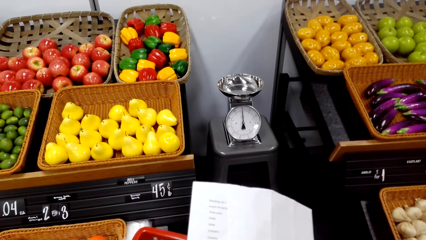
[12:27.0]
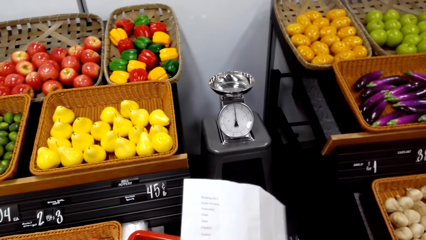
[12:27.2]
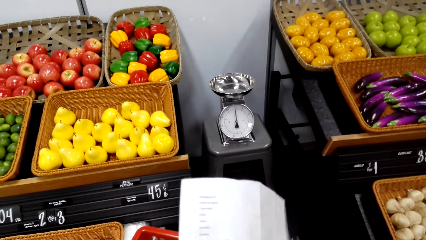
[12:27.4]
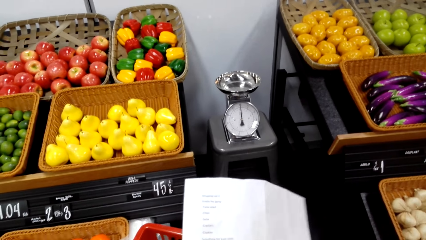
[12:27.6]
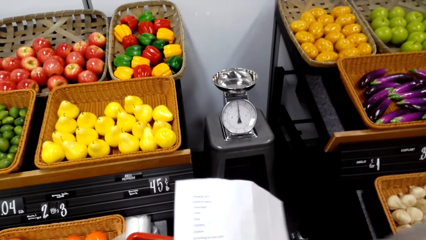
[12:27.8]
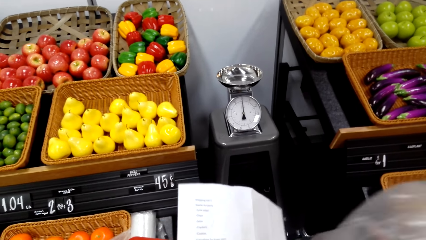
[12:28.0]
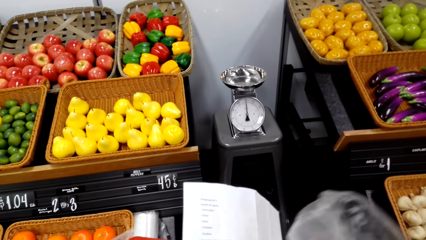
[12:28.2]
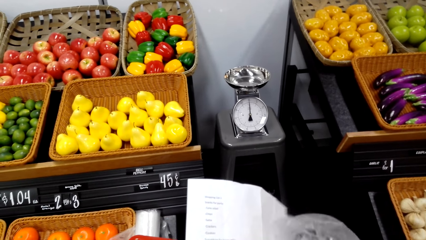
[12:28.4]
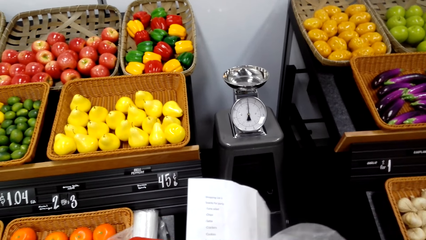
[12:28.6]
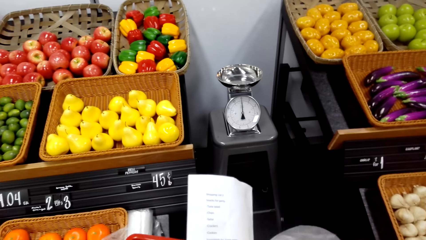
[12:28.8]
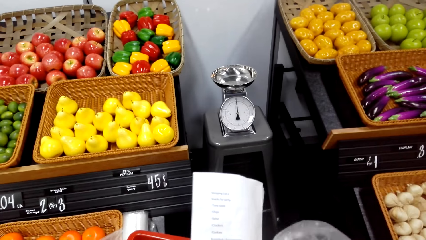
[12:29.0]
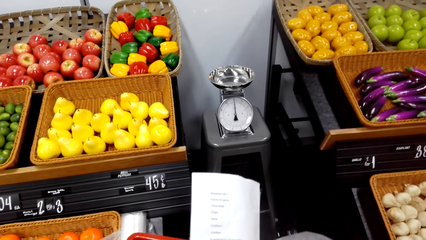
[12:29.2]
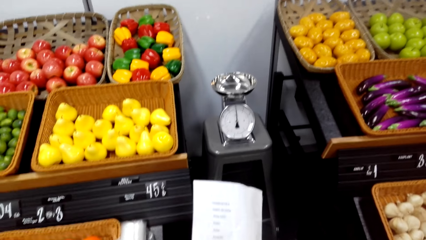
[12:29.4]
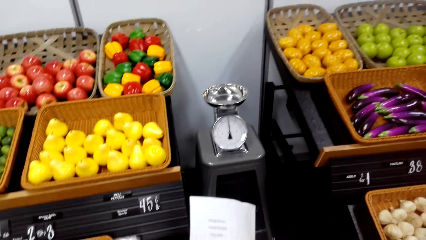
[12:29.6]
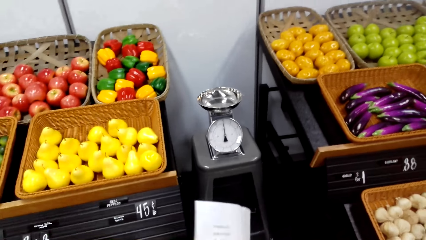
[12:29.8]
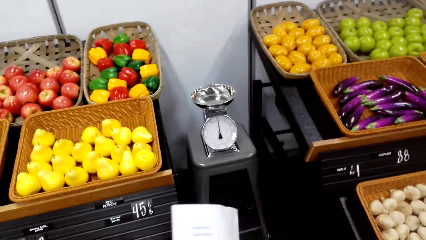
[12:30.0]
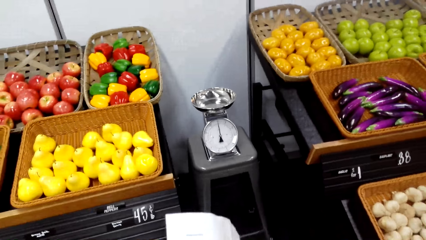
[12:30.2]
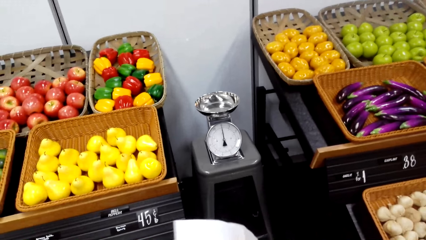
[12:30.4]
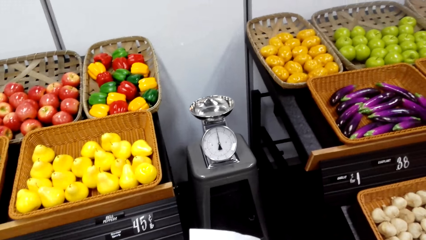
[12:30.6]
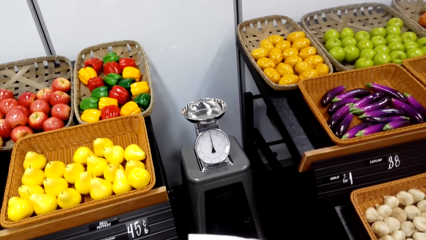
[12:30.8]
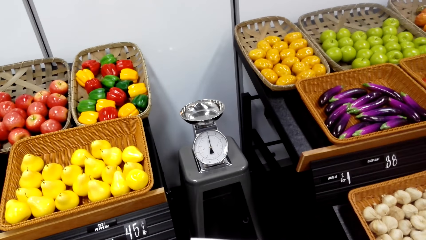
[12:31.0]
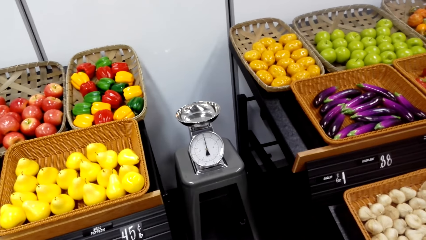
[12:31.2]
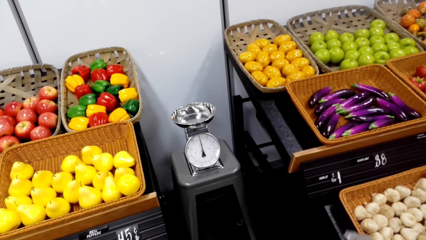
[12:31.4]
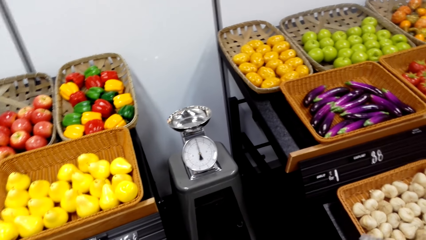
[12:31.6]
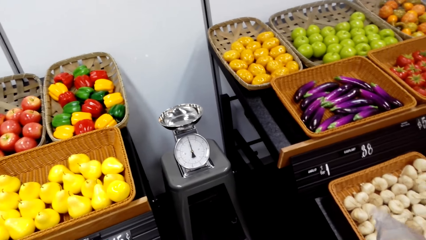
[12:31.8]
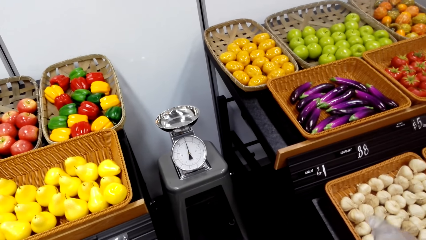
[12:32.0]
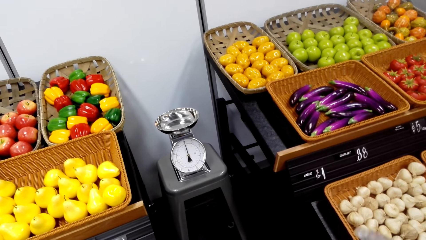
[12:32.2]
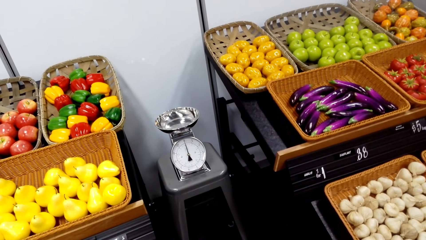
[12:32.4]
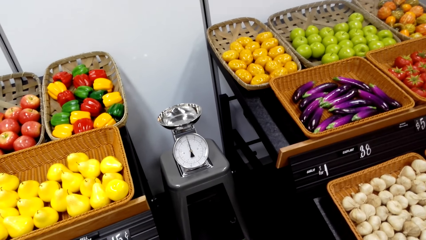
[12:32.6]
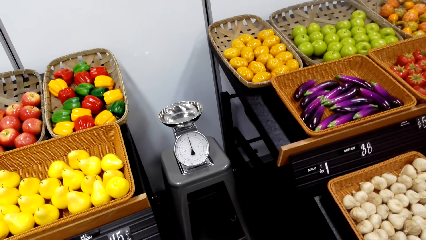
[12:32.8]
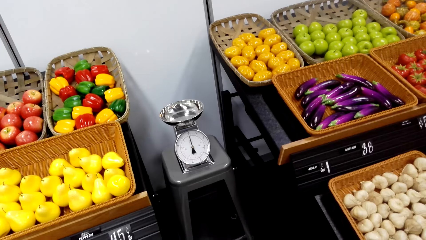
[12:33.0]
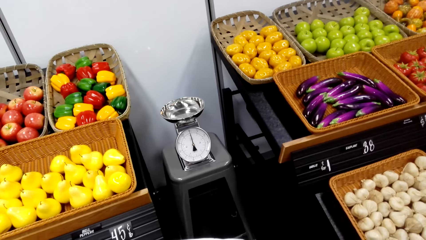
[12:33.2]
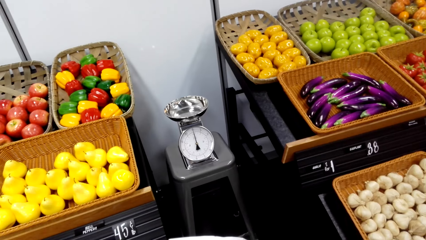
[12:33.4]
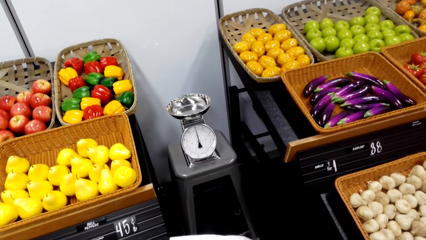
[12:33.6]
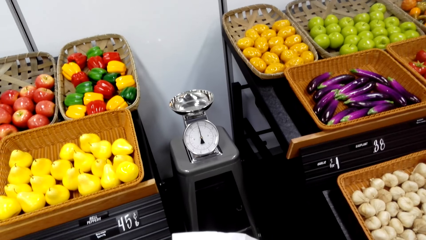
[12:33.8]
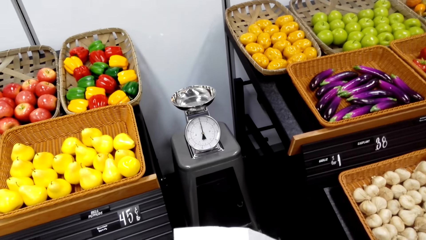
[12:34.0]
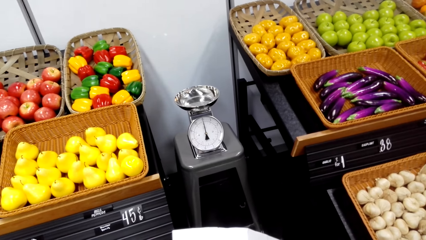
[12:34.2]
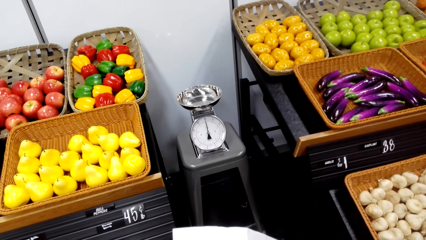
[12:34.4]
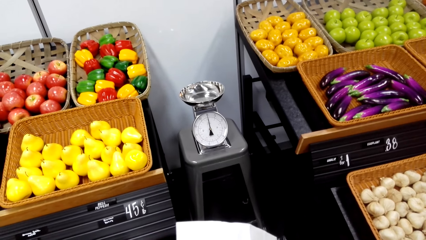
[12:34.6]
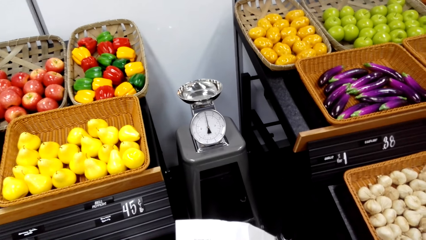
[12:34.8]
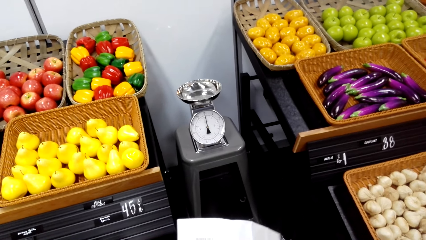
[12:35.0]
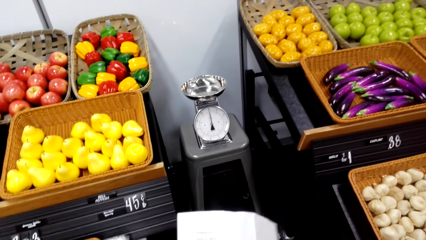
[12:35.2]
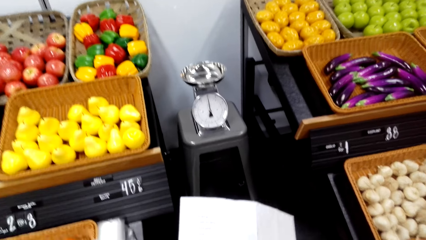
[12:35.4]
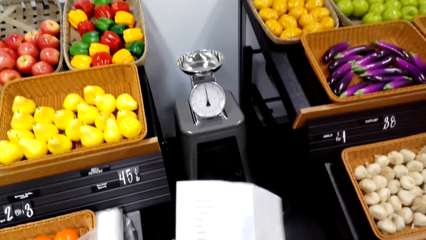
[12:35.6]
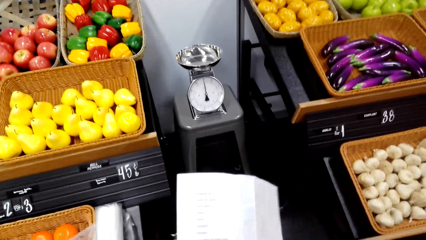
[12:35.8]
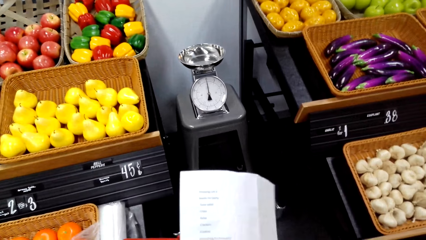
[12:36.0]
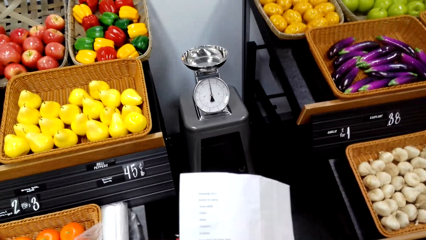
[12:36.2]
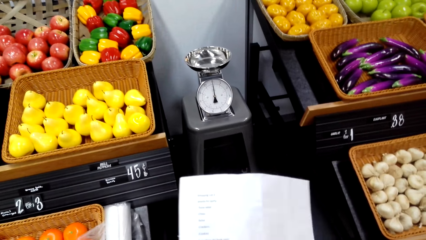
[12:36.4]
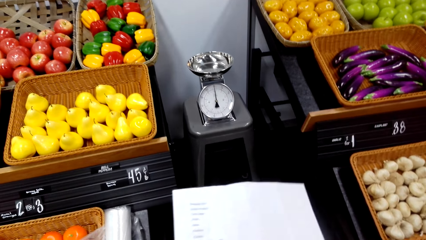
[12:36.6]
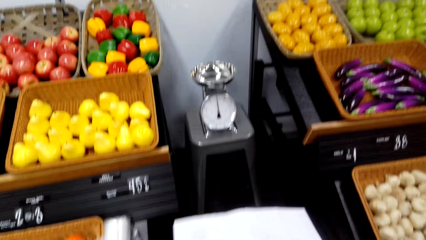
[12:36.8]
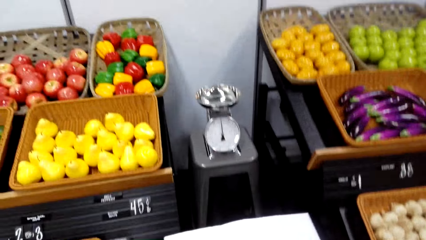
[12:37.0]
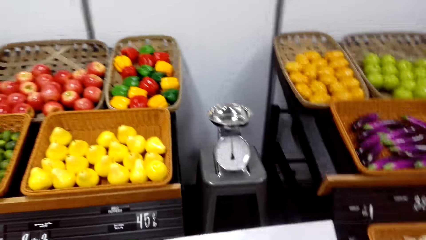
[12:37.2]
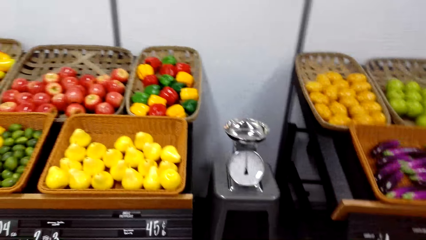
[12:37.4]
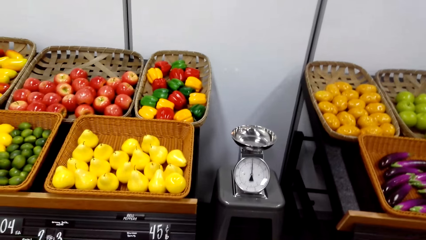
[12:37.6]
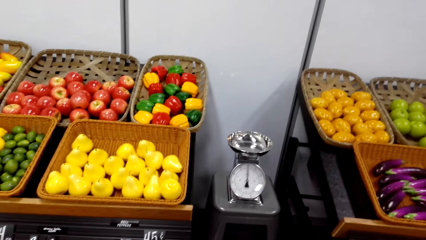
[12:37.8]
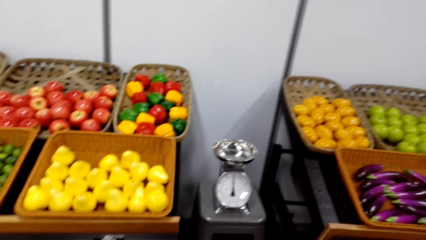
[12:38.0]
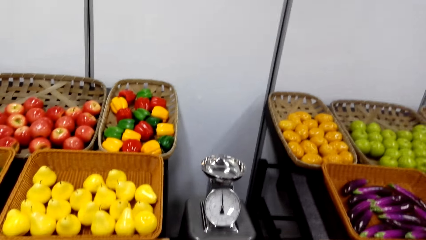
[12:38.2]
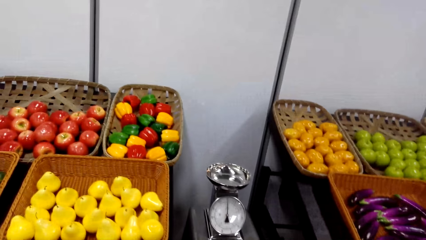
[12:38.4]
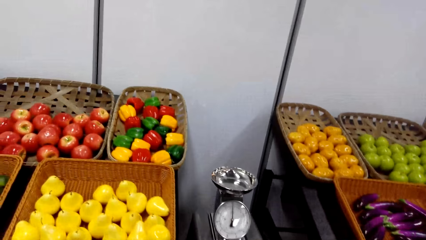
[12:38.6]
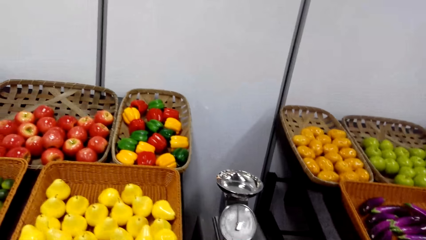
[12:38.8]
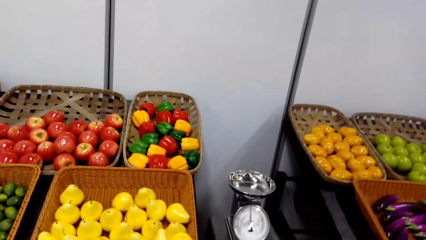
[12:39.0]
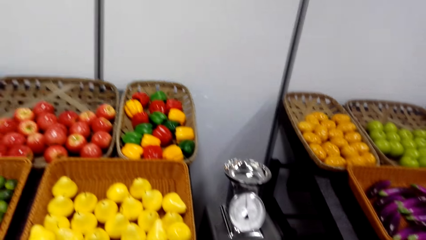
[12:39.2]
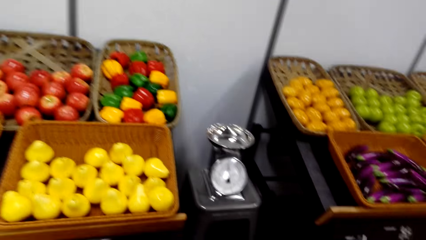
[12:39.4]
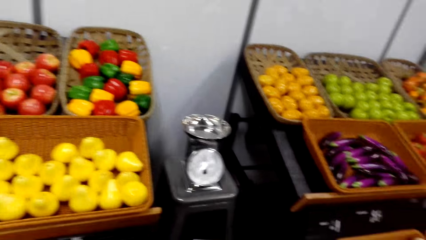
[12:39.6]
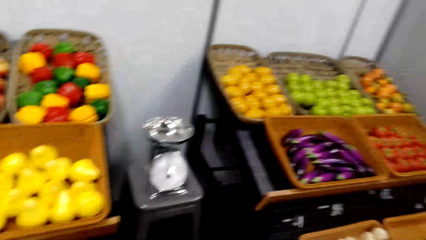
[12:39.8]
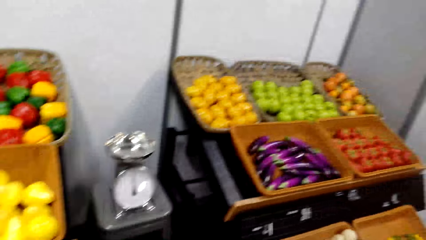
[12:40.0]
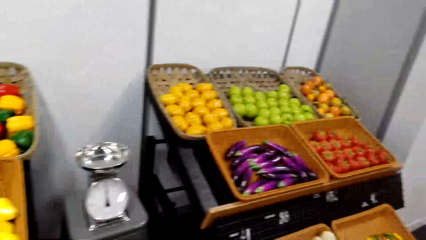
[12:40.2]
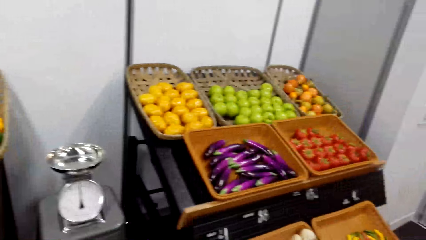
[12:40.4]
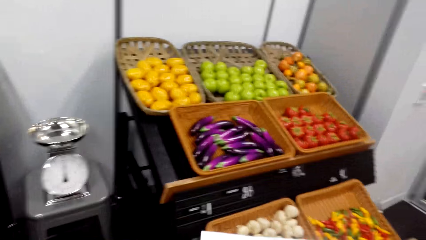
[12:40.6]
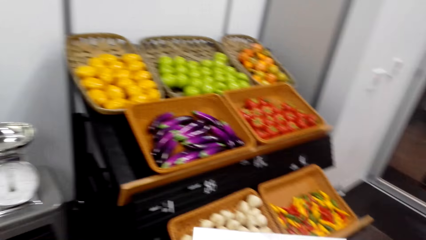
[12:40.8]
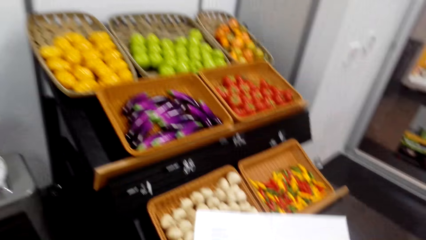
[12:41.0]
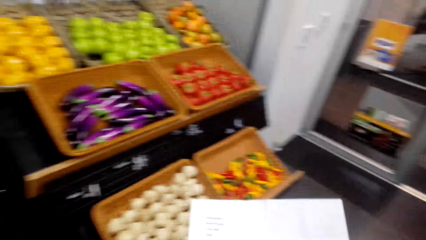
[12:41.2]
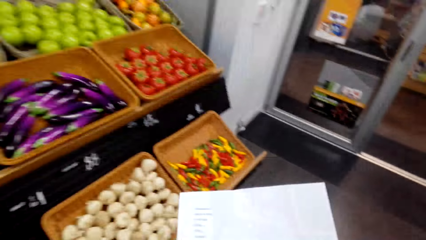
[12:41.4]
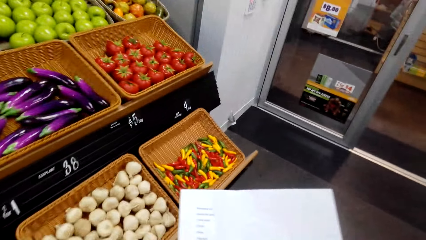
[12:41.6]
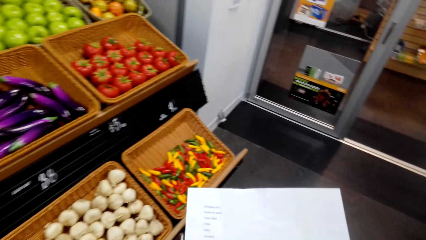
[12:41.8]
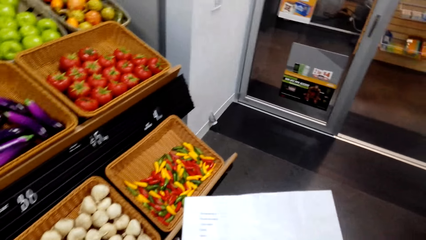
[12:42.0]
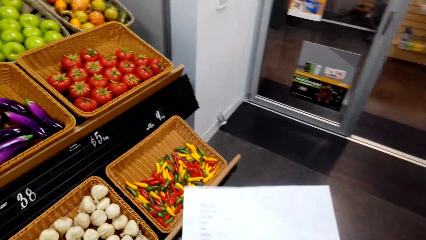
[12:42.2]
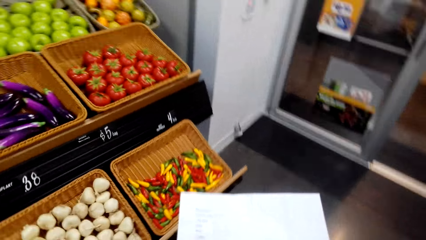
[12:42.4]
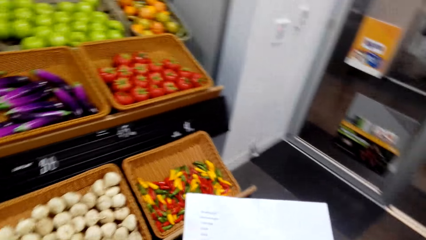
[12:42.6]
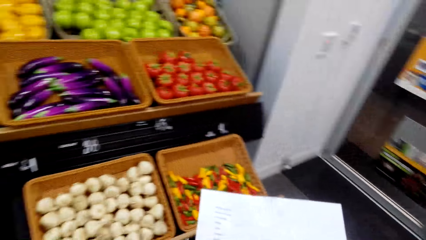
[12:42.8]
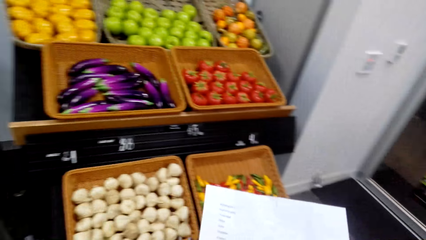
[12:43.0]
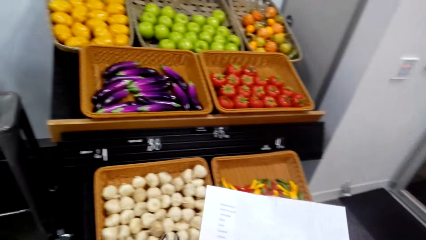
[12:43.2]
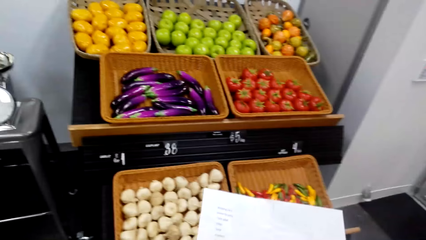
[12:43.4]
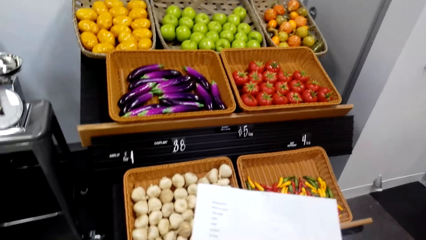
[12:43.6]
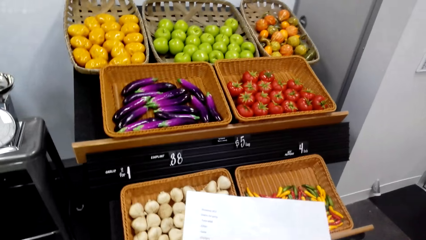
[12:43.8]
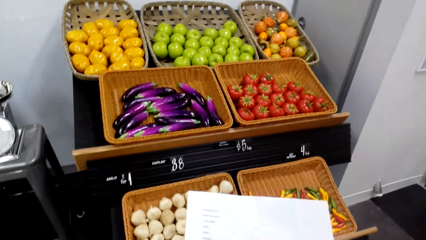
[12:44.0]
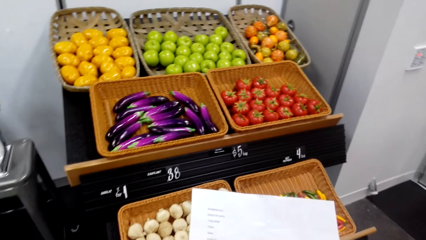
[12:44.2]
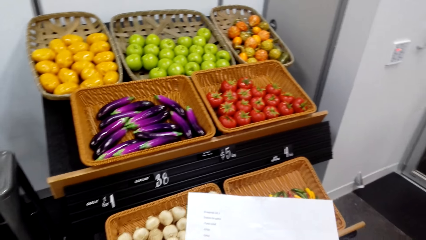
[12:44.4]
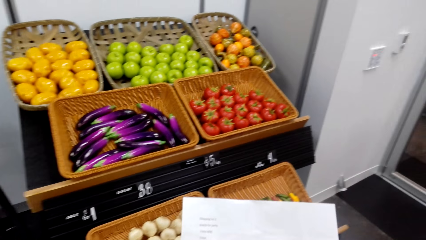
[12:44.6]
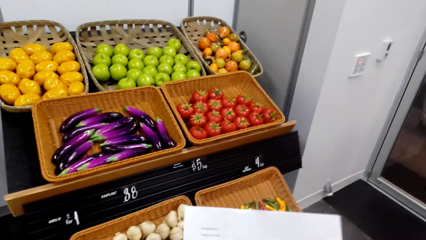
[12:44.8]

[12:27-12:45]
The camera wearer holds a paper. They turn around. They hold the paper.
